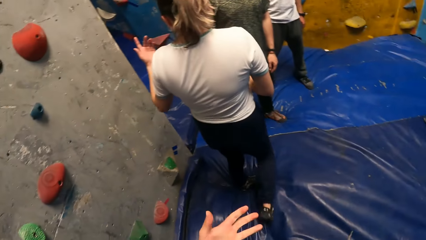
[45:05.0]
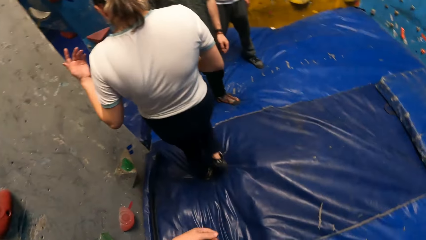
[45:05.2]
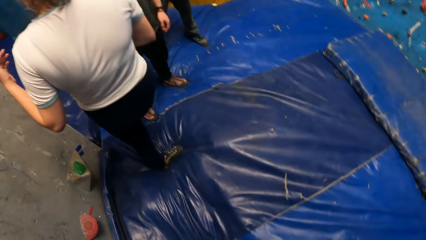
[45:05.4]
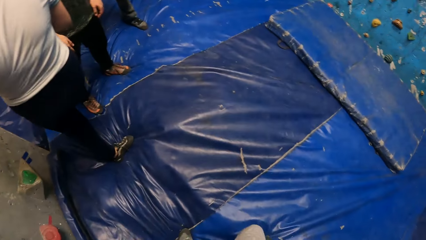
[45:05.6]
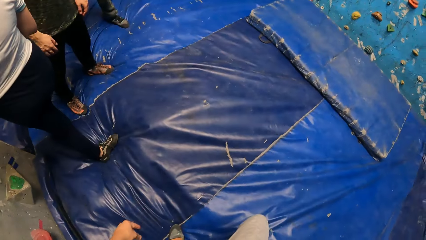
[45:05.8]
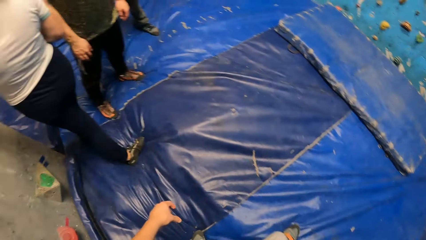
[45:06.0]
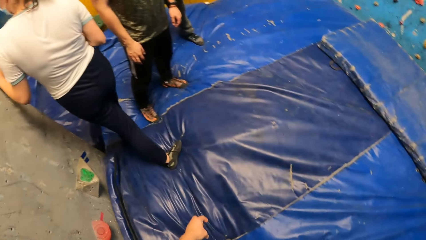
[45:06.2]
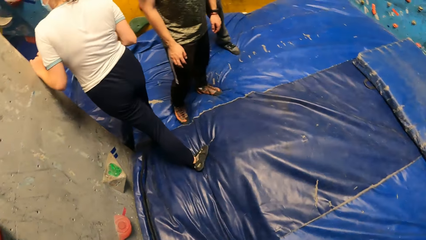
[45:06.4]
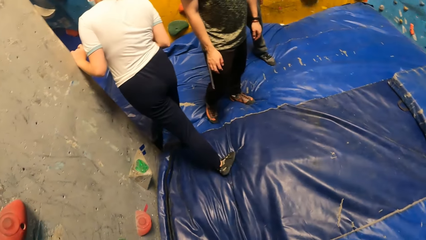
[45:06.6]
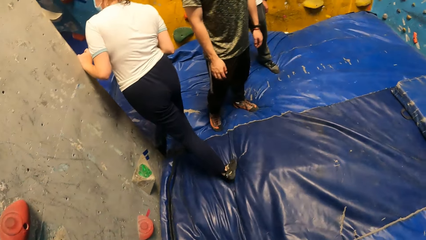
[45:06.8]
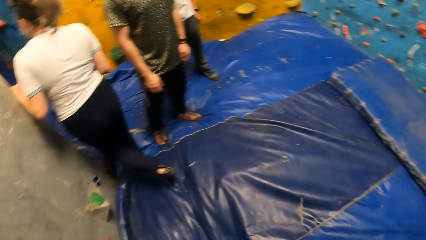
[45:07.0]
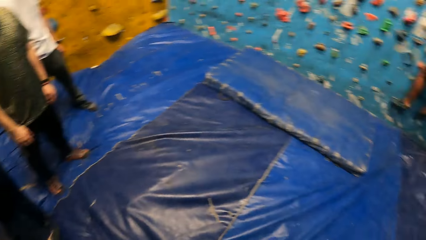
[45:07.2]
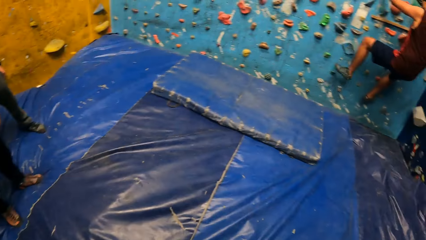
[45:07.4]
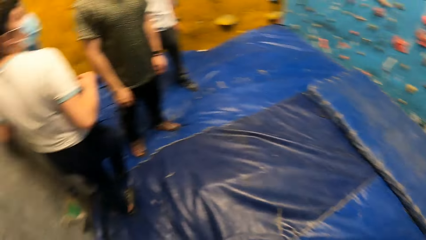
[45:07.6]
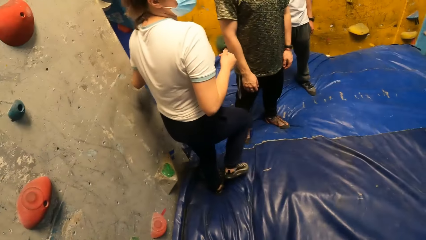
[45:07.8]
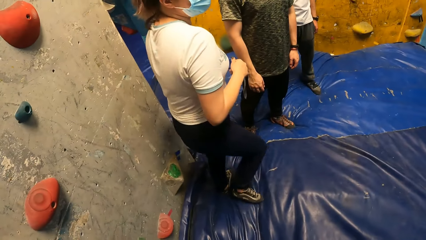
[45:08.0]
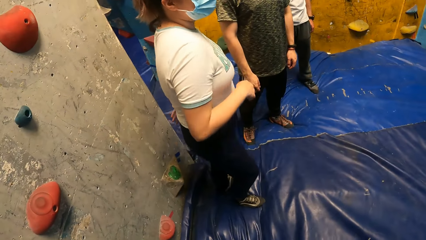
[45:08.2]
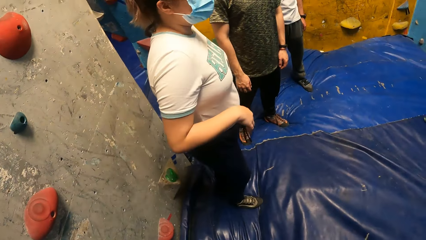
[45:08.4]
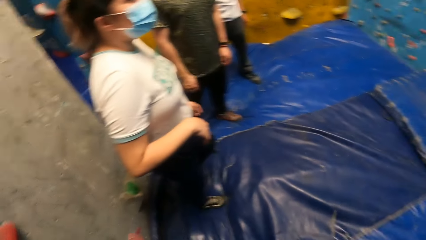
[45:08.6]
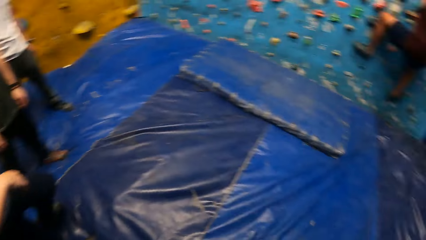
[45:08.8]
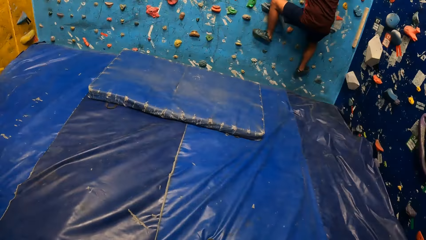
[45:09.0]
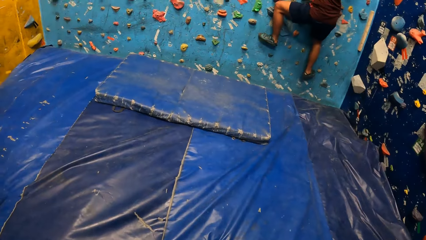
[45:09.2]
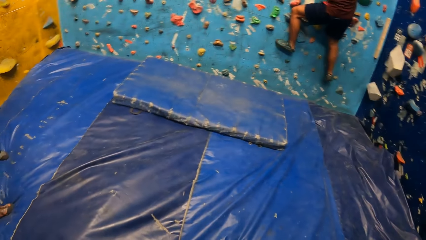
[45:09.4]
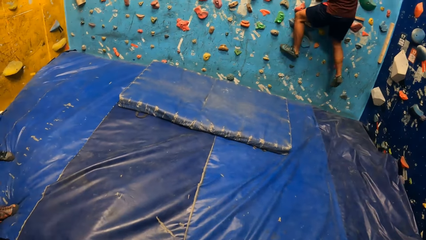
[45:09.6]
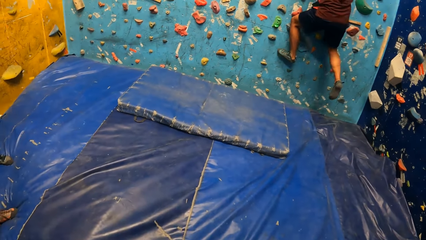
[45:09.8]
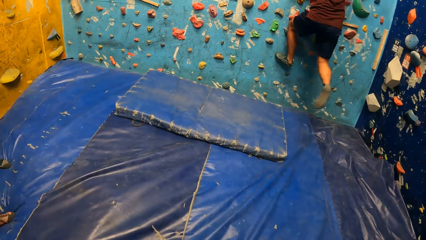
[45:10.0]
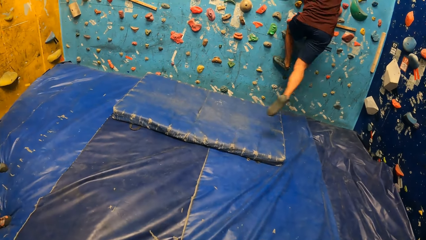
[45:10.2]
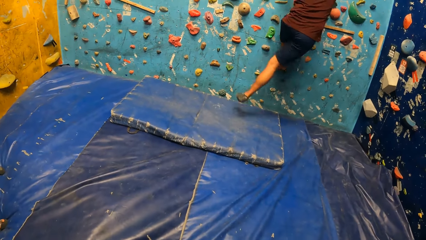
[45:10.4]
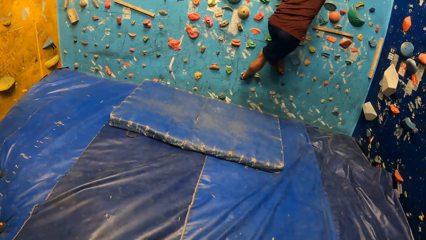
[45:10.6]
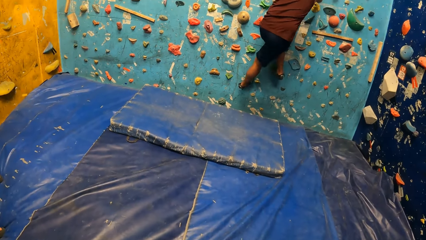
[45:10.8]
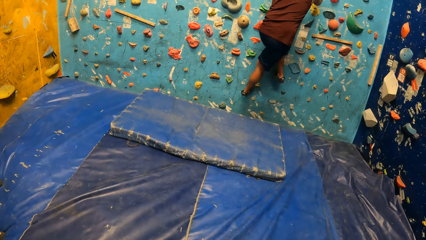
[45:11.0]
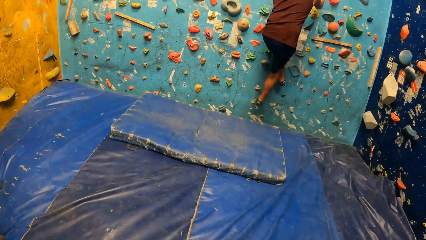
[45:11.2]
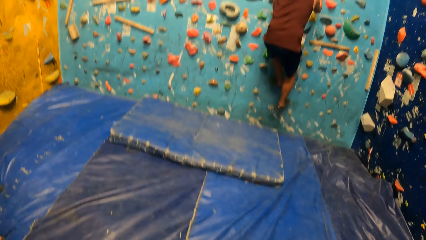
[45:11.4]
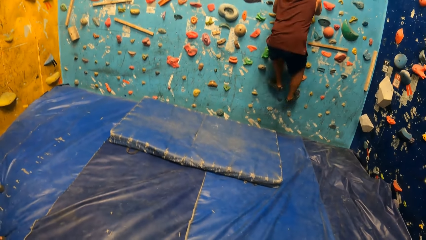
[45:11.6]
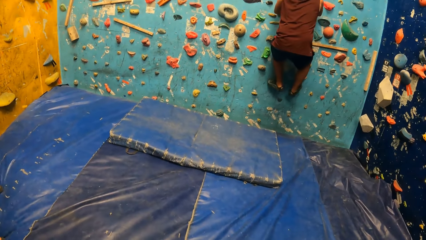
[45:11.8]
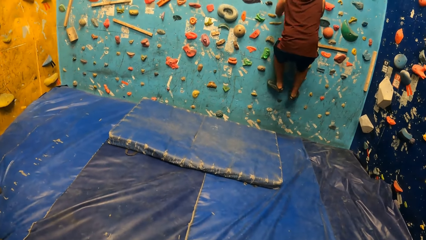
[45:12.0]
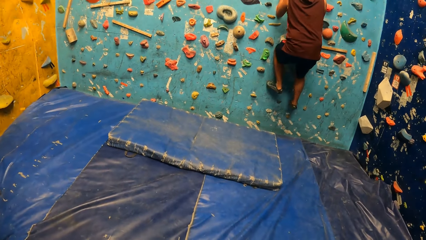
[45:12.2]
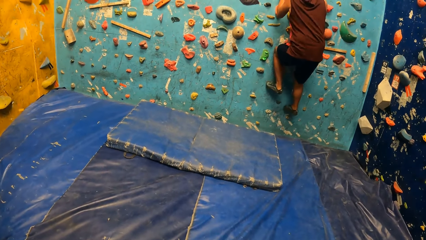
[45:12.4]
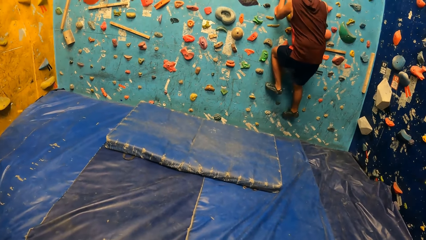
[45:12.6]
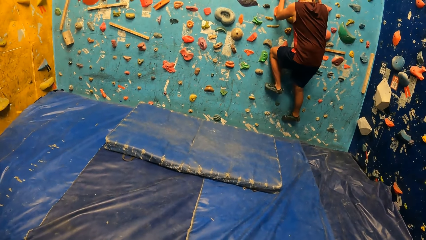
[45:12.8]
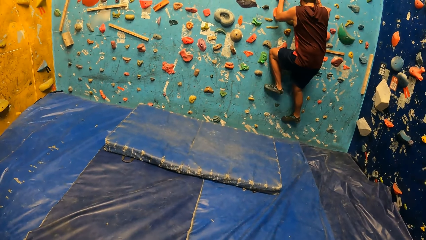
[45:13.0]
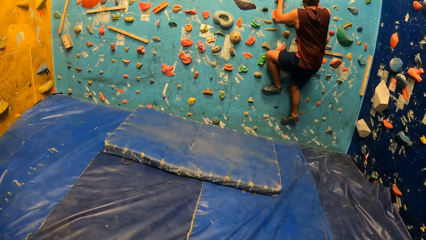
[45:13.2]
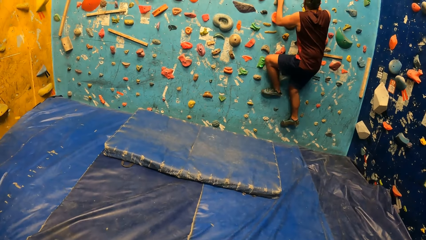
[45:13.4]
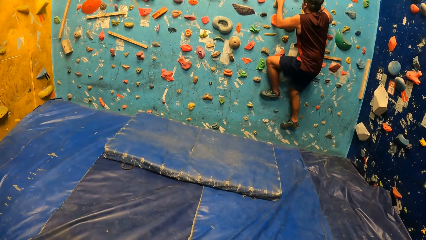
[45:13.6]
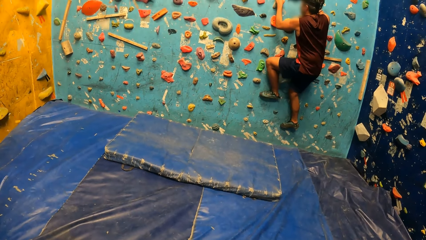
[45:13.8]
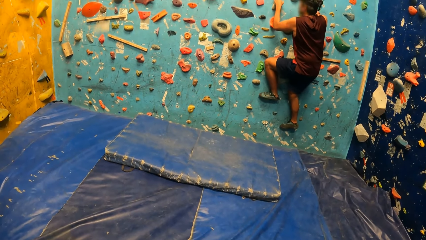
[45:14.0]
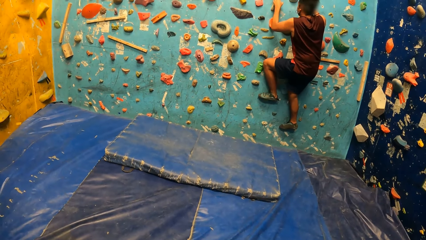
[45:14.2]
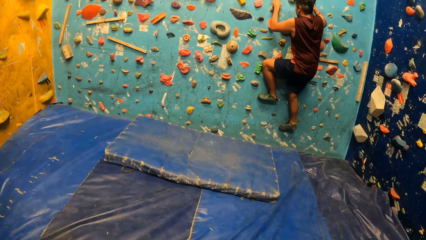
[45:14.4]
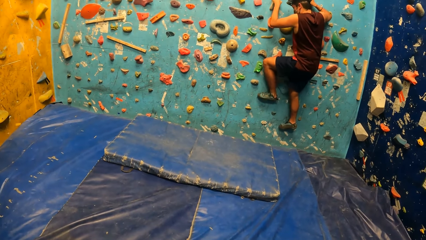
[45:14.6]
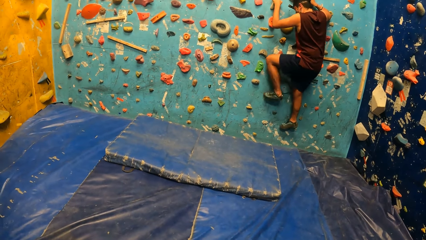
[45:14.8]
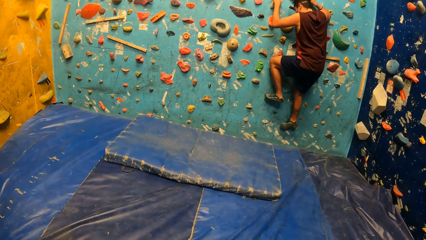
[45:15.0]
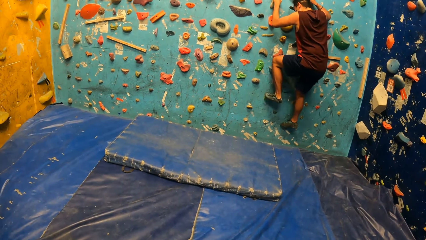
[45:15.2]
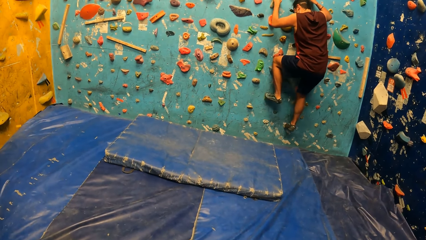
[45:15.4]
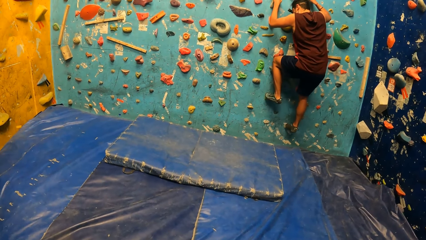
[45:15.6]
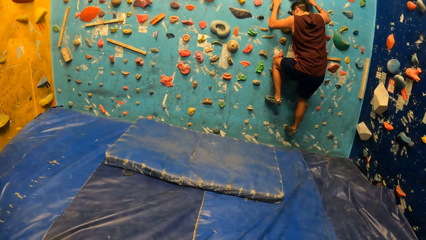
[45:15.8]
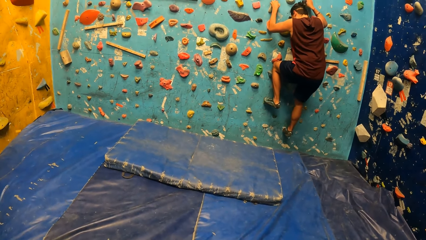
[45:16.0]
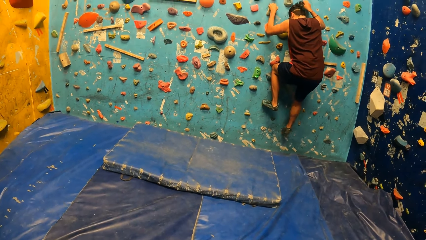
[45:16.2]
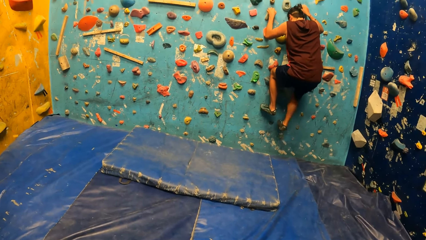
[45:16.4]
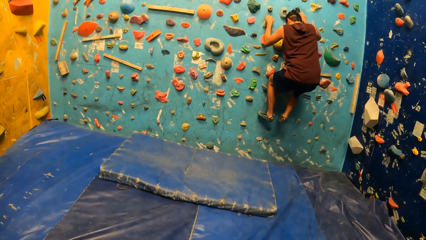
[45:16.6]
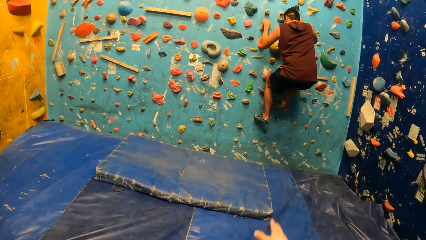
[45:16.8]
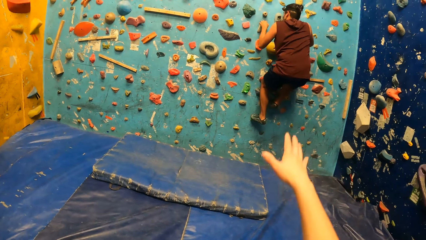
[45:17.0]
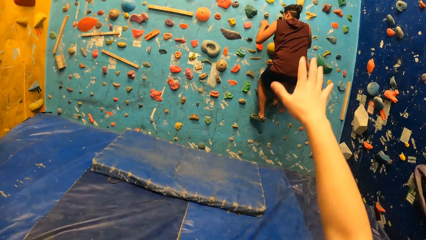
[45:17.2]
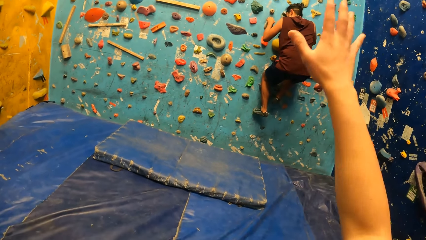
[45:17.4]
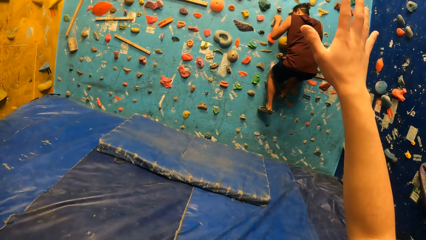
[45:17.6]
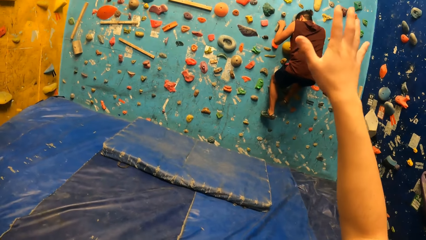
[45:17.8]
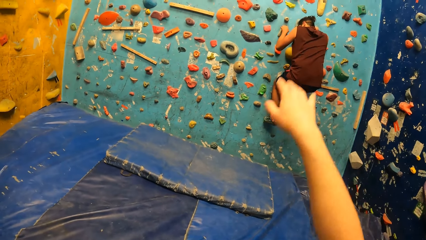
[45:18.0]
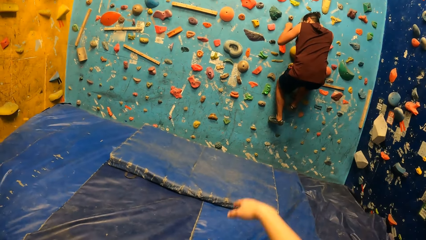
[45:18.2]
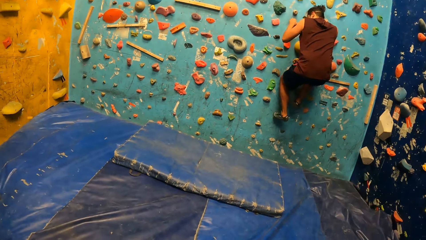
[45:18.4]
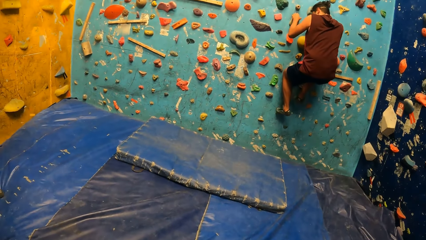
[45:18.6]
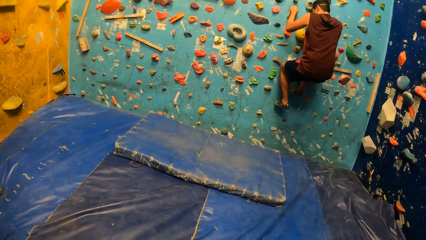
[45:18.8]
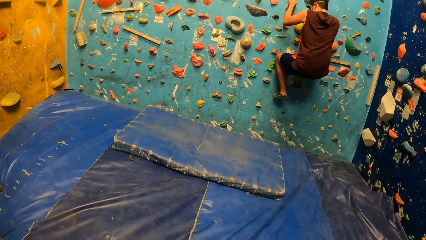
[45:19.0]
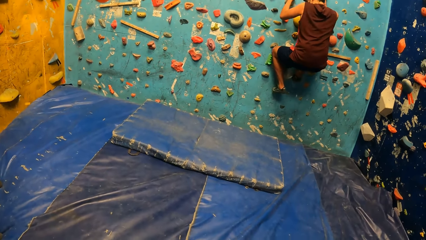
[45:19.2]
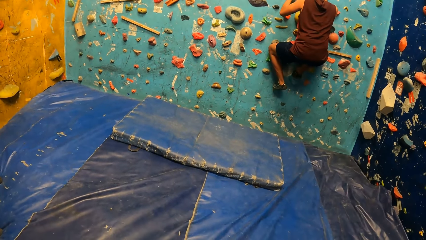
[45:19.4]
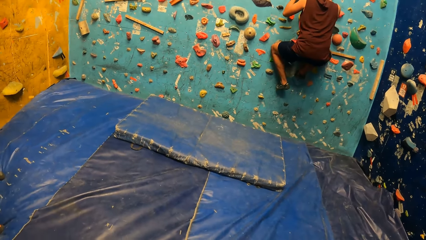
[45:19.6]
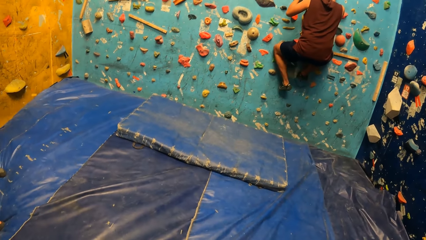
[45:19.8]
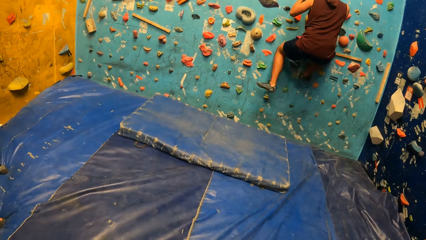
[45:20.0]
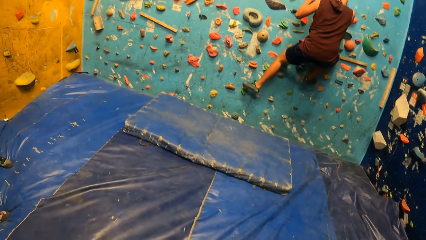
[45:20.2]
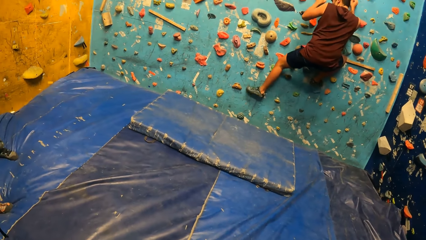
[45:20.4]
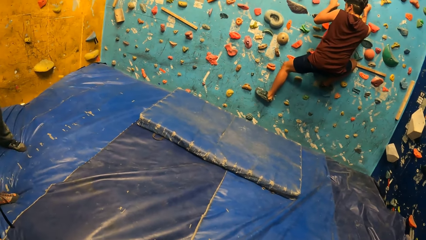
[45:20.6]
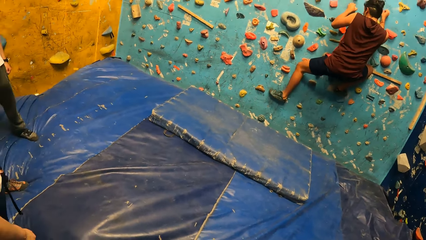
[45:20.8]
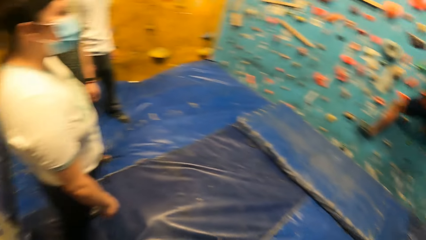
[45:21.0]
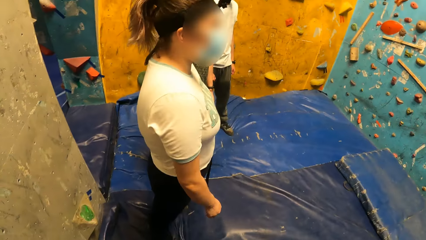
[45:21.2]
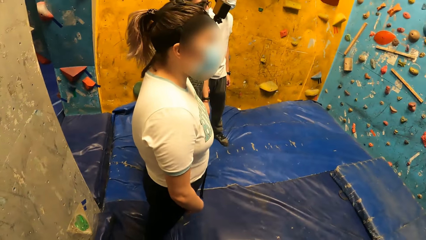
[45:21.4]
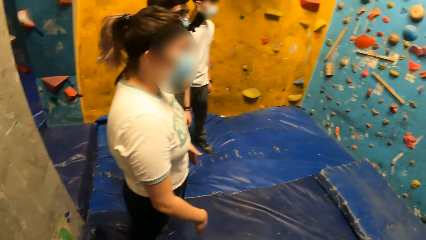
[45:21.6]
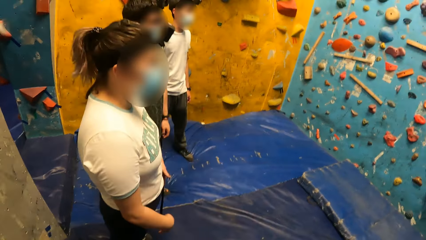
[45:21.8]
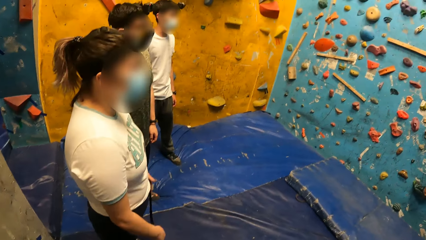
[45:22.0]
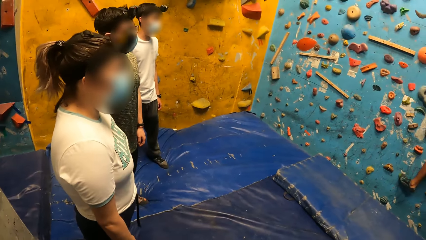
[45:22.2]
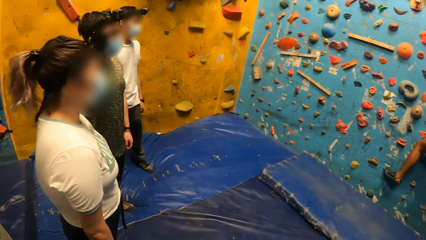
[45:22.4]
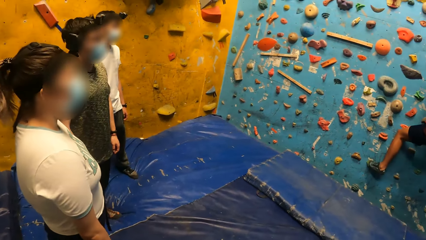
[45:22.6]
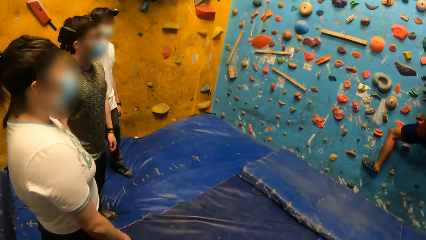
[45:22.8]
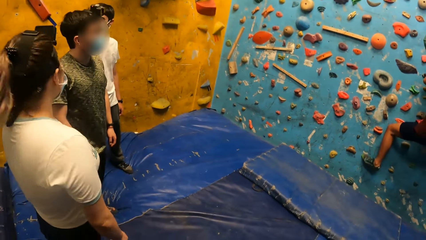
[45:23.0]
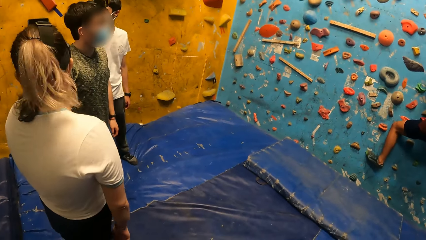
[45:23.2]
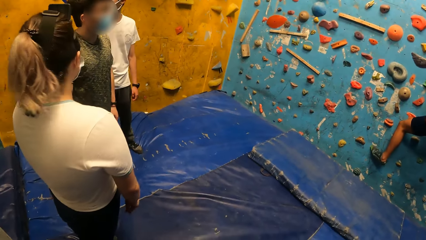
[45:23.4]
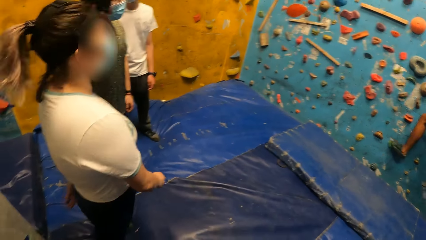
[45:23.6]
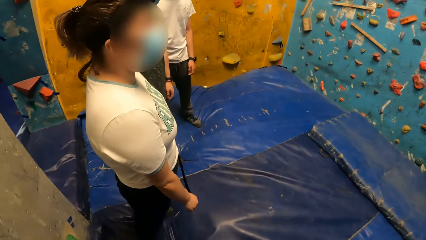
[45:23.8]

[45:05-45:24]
A woman walks at the entrance of the climbing wall room. The woman observes while at the entrance of the climbing wall room. The camera wearer turns around the room. A man walks on the climbing wall. The camera wearer stares at another man. They lift the right hand up. They put the right hand down. They look at a person.
